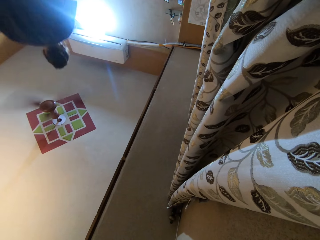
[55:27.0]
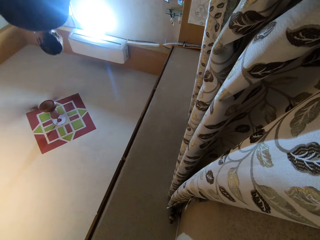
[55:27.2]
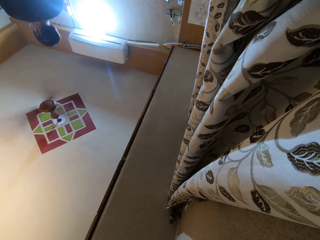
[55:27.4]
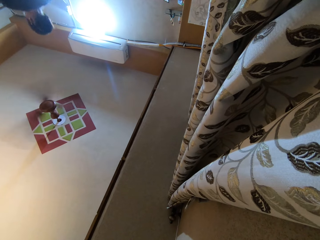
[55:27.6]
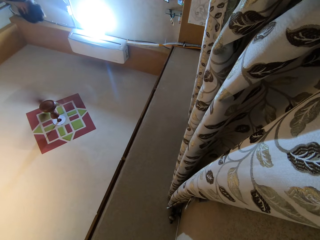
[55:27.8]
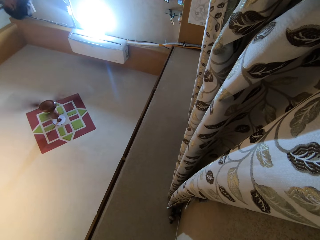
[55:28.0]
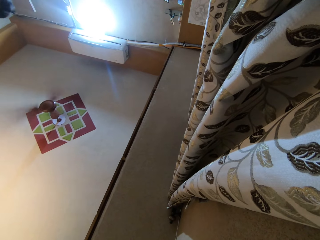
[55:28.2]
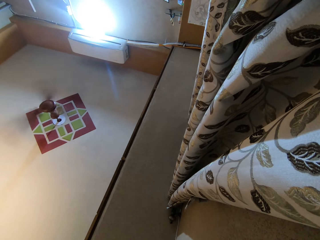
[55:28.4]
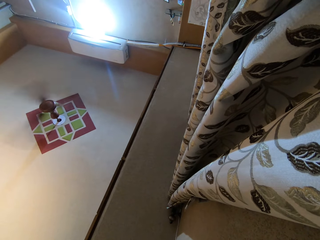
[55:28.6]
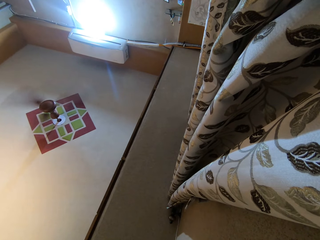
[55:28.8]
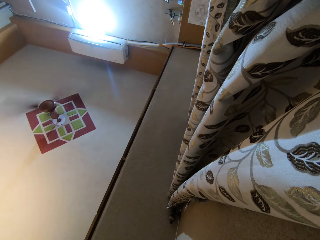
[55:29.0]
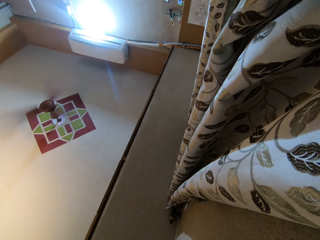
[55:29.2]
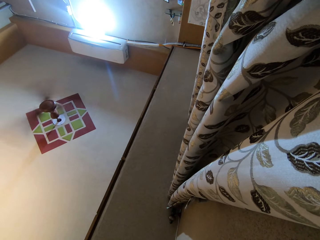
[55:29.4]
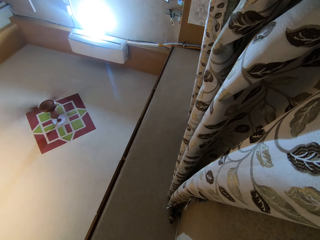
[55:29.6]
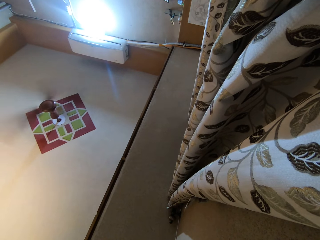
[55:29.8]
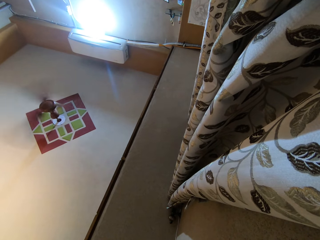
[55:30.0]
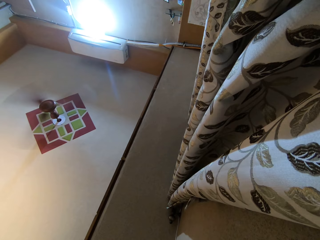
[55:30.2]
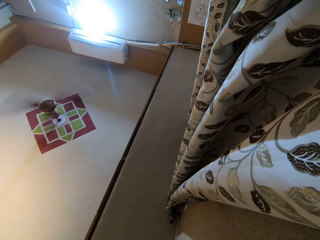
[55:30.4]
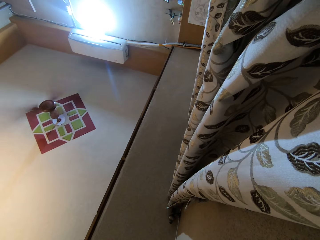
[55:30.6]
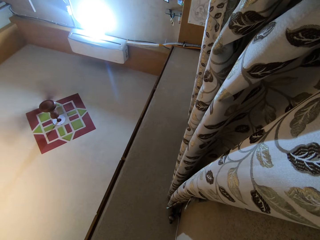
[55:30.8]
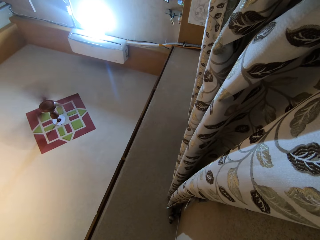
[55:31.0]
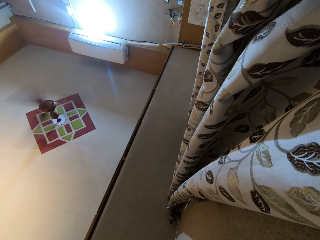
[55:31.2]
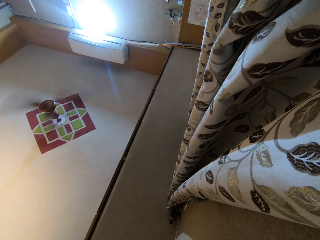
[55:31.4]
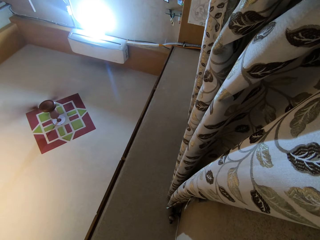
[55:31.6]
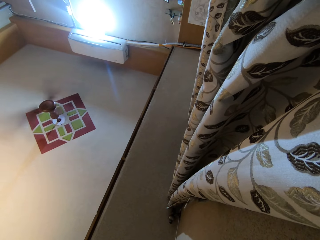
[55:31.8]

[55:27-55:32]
The camera wearer walks away from the camera.

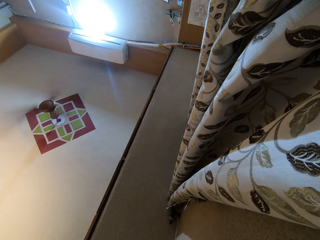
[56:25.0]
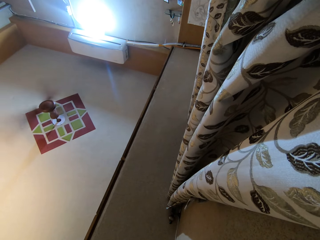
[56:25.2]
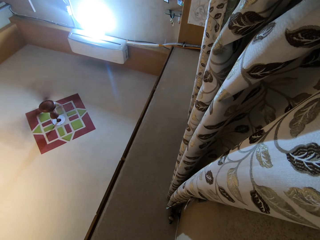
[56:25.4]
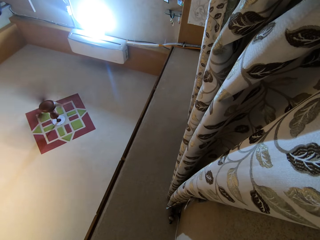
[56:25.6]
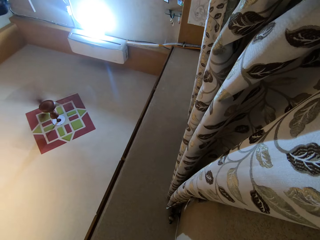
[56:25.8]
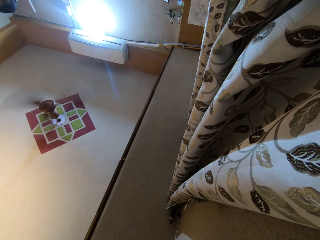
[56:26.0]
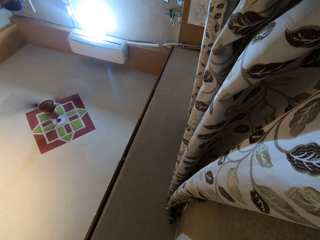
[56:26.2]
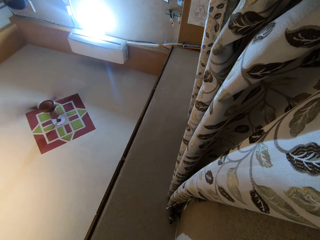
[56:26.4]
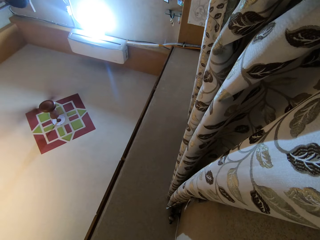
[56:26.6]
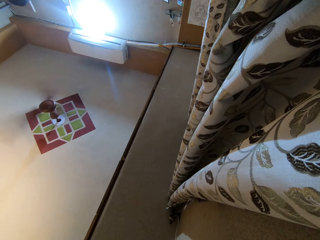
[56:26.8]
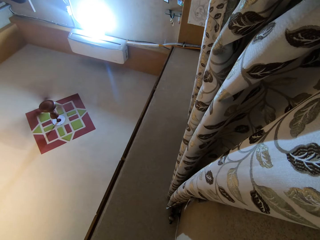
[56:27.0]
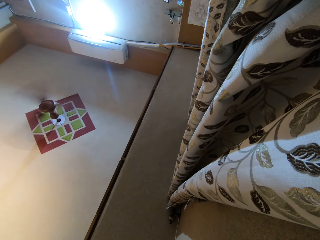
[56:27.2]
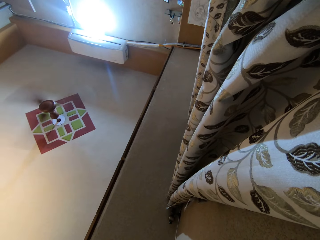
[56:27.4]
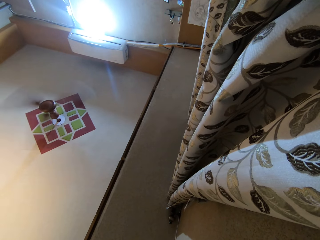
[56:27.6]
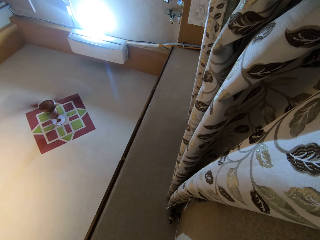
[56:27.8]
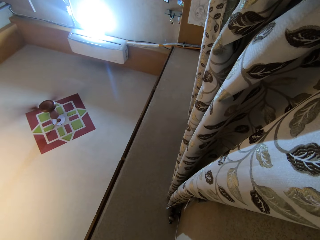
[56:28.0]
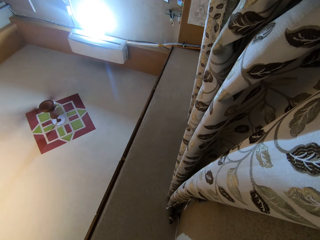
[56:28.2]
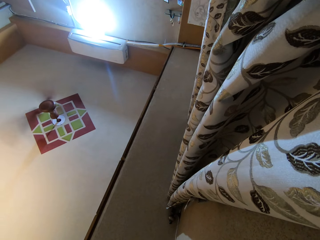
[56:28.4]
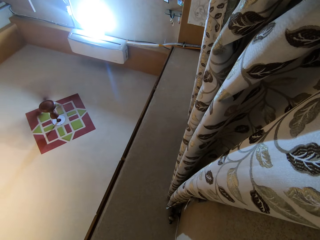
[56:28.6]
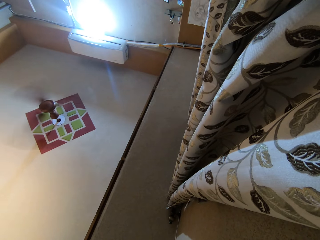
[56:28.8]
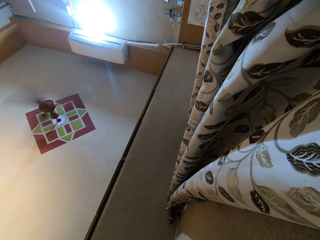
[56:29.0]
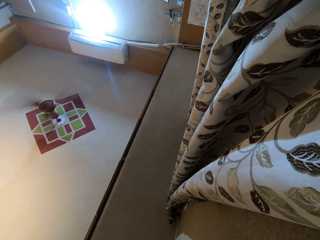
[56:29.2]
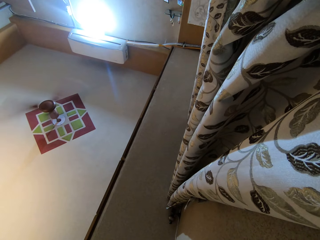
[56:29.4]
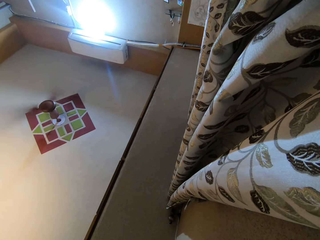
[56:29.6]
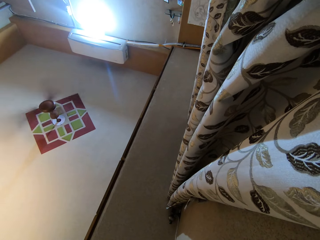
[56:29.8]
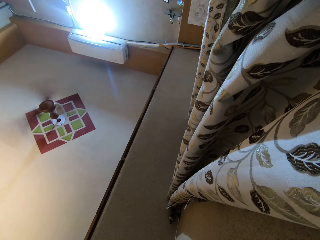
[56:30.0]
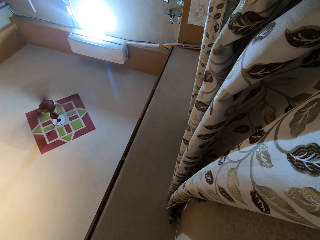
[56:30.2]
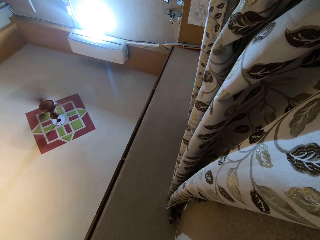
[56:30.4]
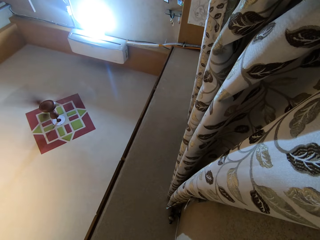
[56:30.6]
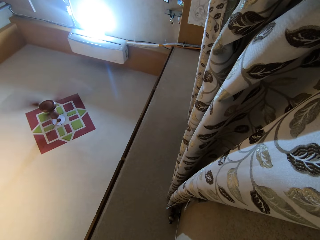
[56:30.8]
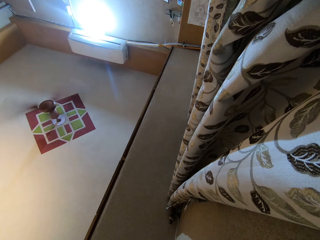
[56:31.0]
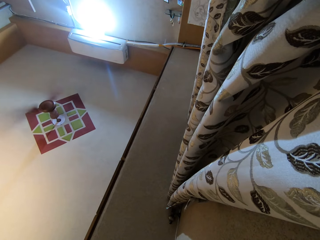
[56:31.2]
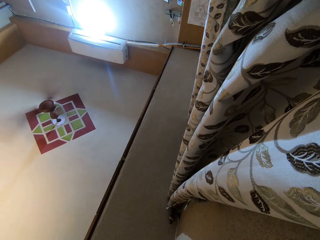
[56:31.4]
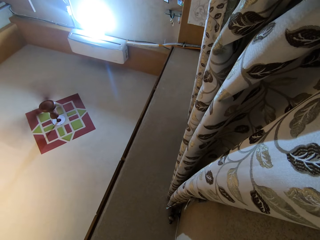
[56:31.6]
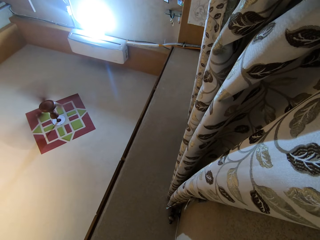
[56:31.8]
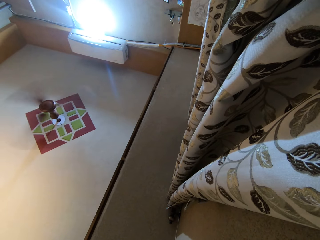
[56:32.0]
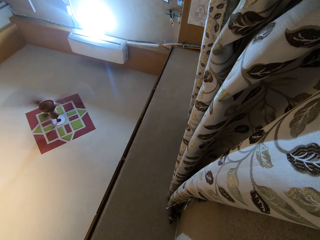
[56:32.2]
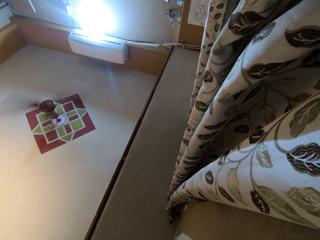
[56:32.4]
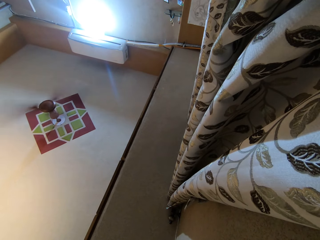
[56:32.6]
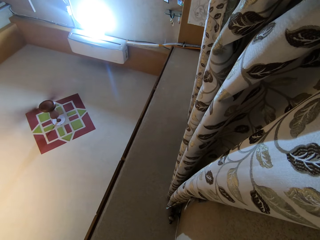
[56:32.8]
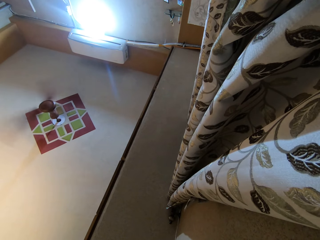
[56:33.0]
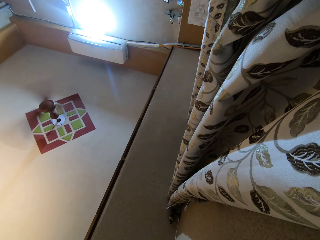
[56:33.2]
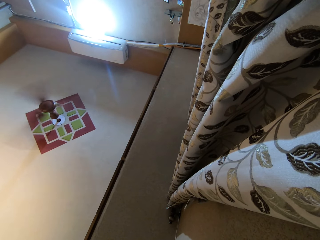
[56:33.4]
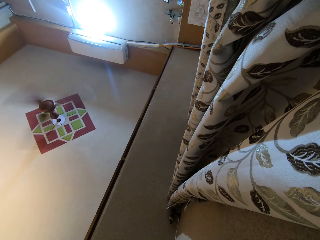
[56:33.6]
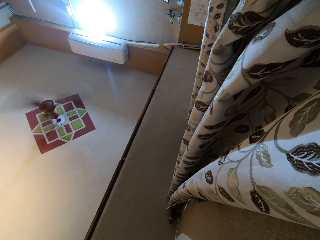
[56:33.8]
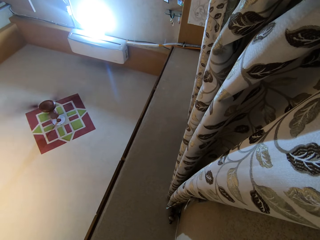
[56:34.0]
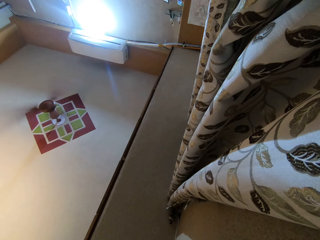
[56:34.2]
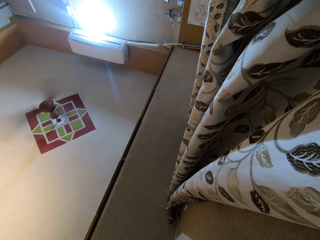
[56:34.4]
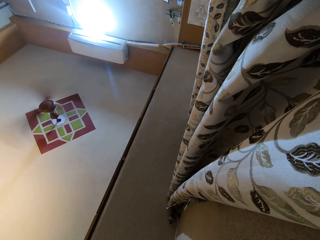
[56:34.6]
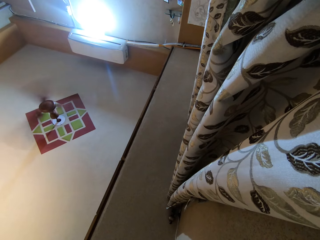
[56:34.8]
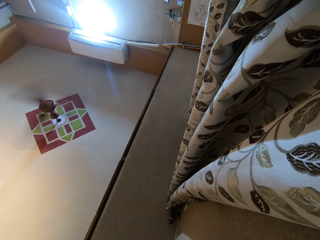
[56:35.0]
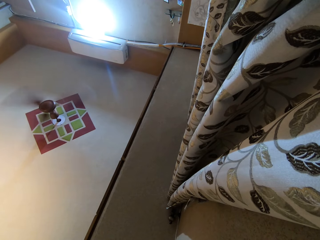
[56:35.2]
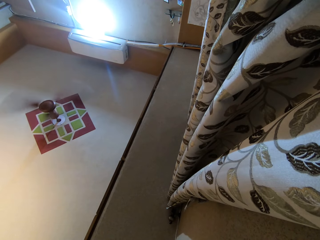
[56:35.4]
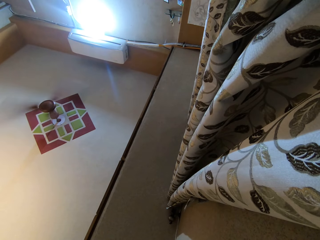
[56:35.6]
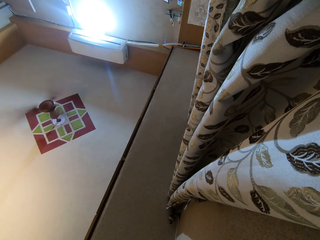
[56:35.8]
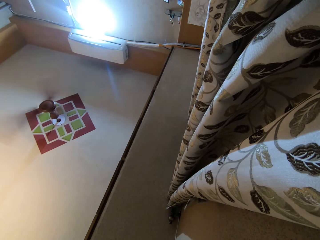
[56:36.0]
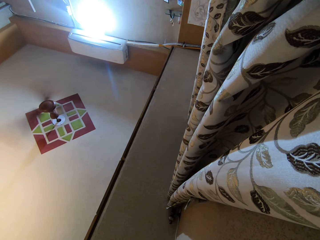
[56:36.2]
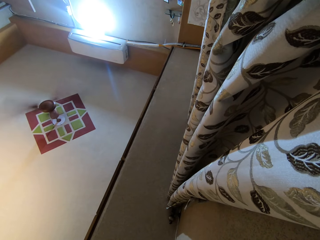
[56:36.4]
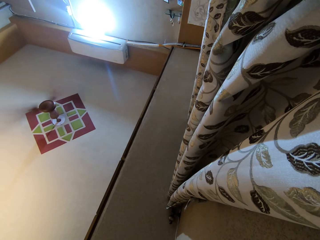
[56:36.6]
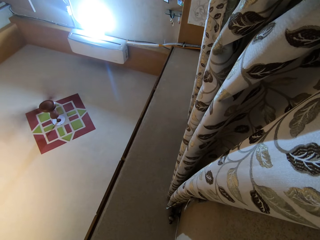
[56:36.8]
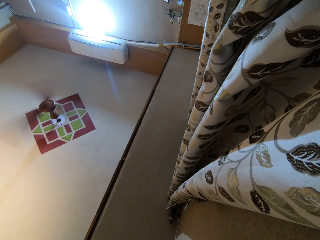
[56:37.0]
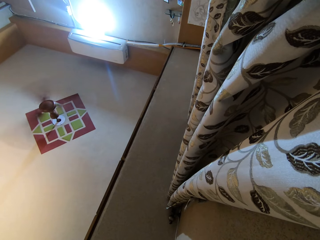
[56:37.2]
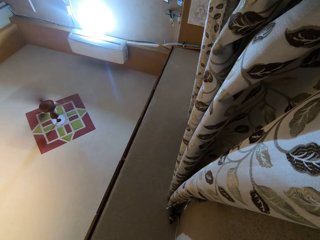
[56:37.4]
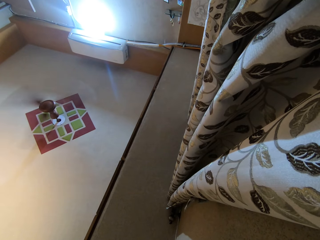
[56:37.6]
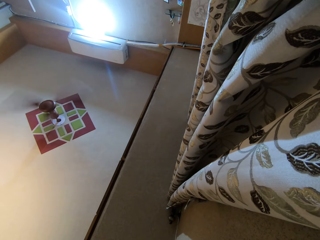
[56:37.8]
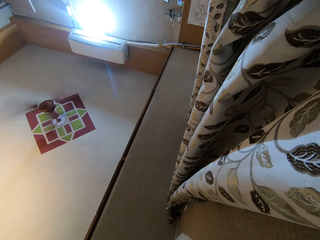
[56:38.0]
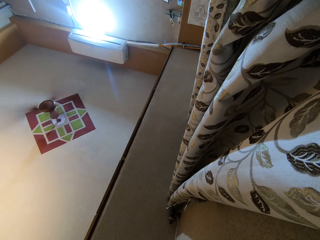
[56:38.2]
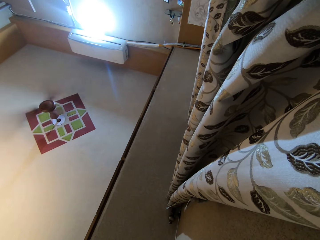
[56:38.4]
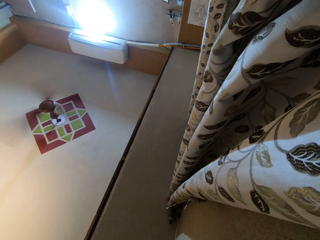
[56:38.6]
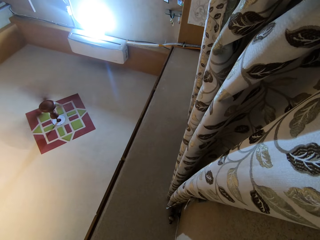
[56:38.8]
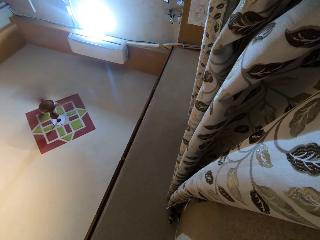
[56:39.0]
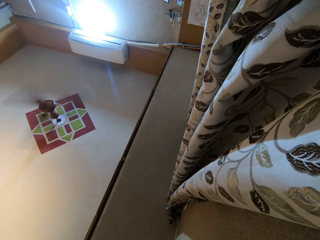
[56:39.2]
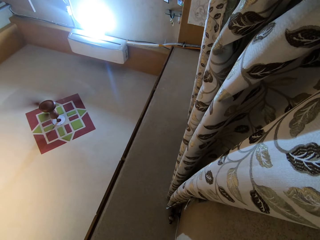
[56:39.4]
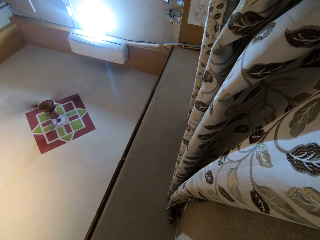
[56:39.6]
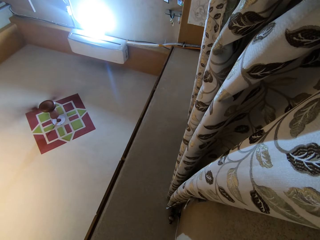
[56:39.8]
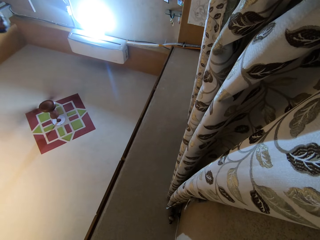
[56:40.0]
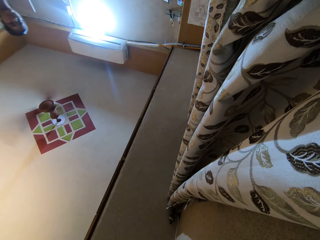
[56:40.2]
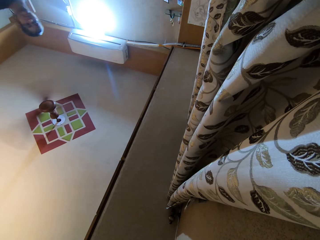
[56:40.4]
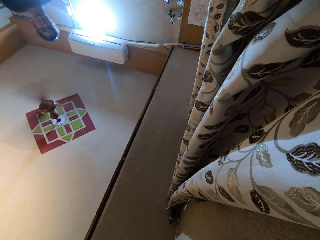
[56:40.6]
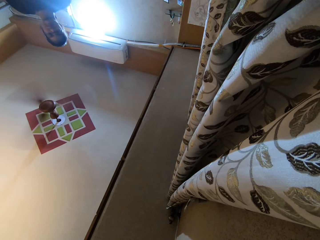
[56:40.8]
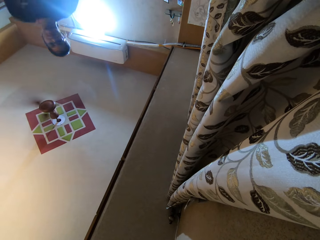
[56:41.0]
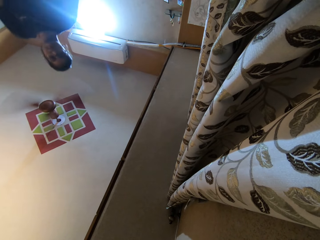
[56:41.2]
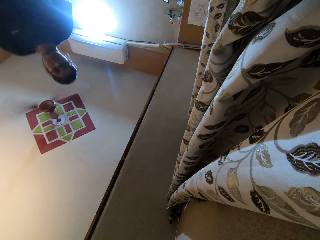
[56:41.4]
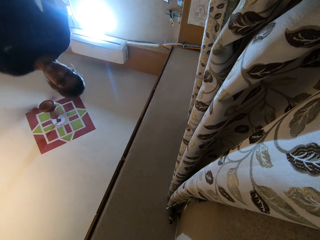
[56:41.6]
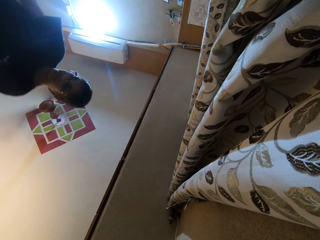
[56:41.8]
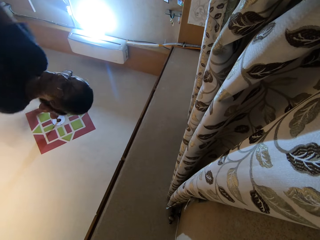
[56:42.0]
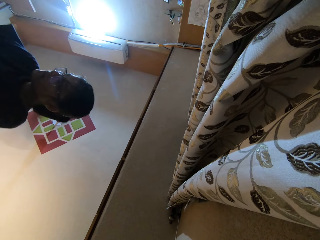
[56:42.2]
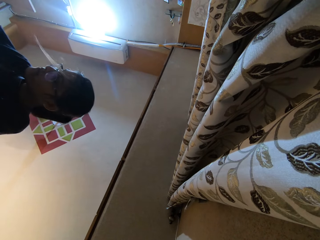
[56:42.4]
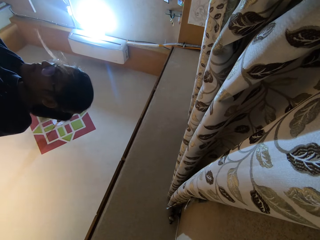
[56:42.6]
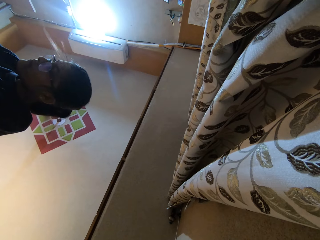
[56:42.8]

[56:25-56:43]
The camera wearer walks away from the camera. They walk around the room.
